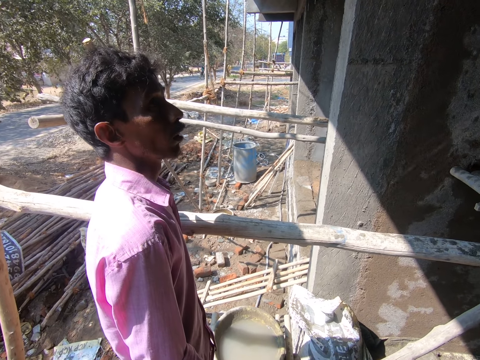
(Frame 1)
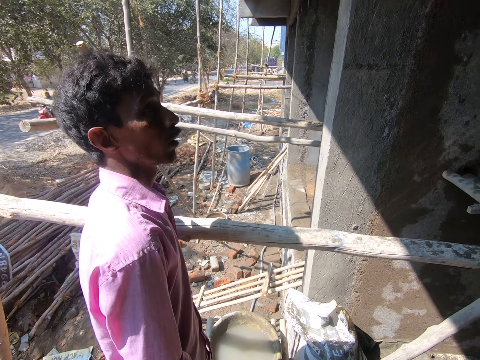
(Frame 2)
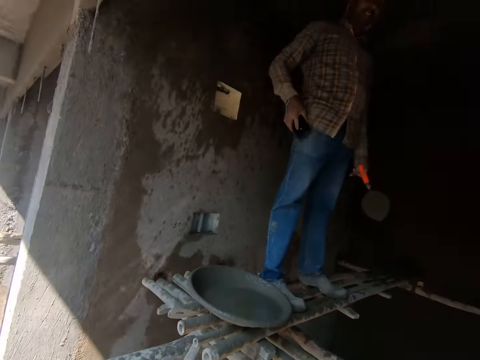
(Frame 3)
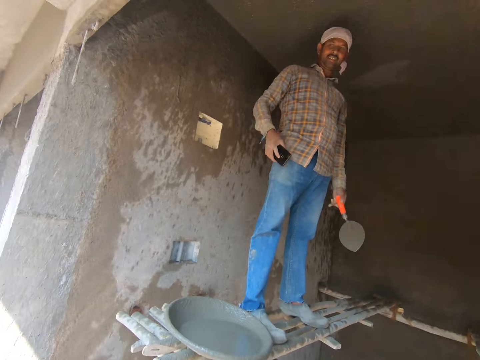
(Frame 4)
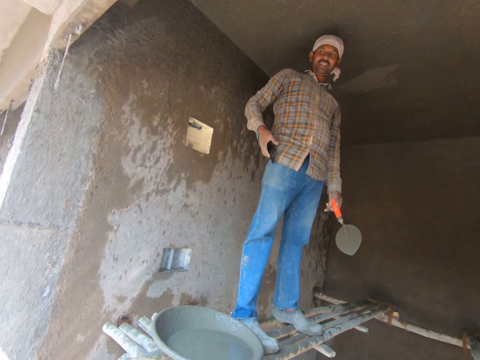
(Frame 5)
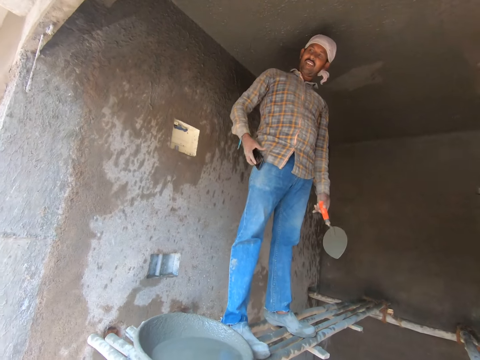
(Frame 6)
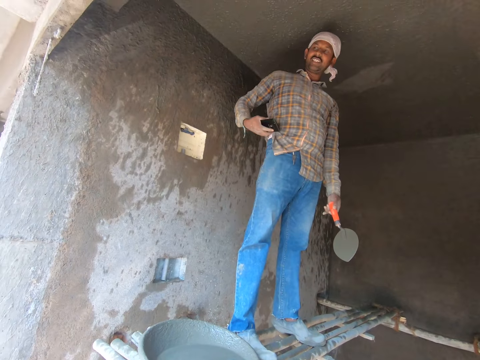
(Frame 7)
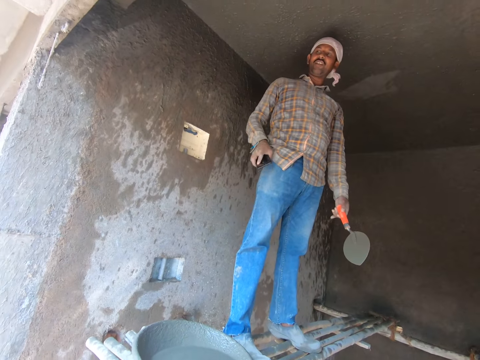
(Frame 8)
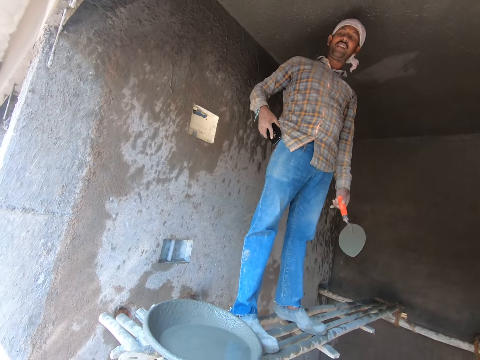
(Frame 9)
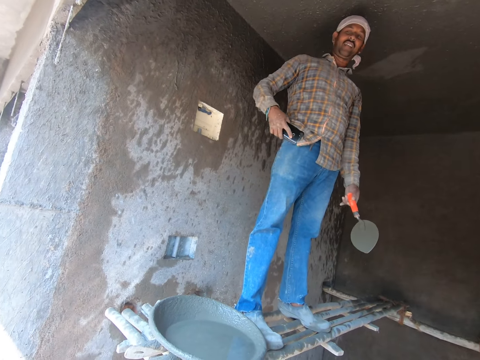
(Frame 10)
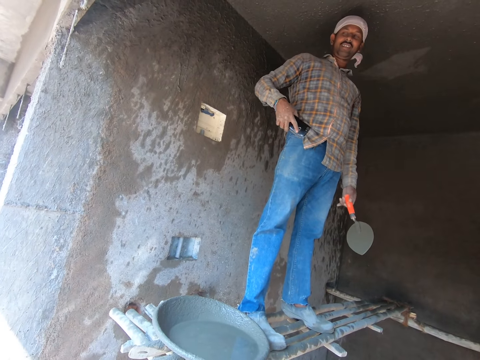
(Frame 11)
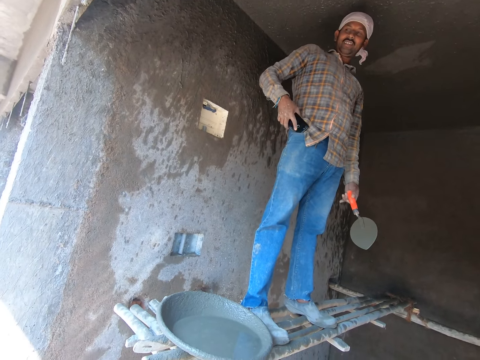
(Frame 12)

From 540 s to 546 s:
The camera wearer looks at a man. Another man talks to the first man. The first man puts the phone in a pocket. The first man talks to the other man.

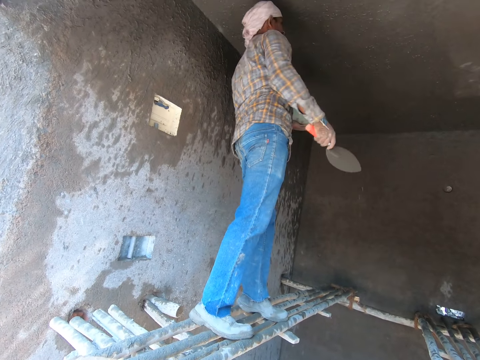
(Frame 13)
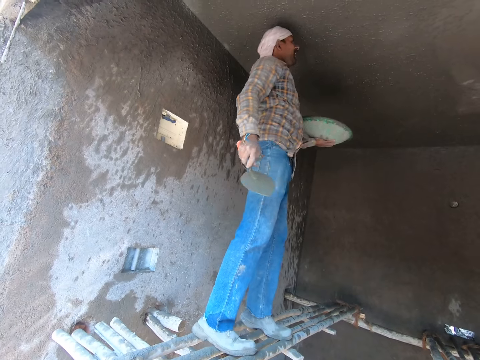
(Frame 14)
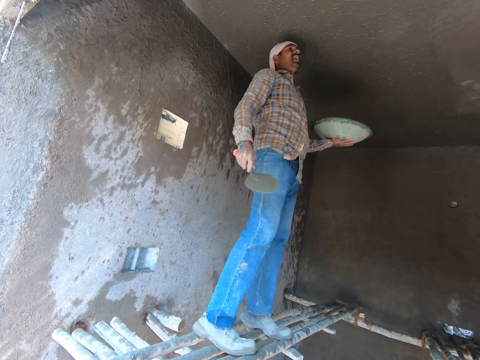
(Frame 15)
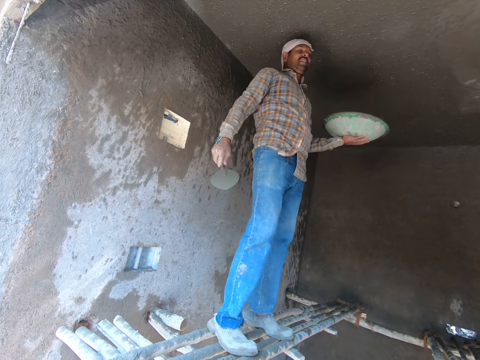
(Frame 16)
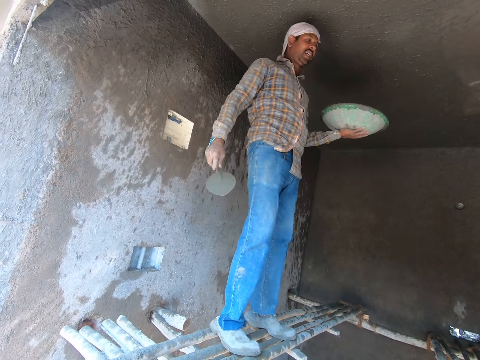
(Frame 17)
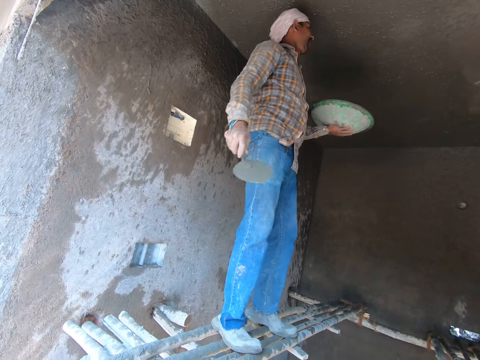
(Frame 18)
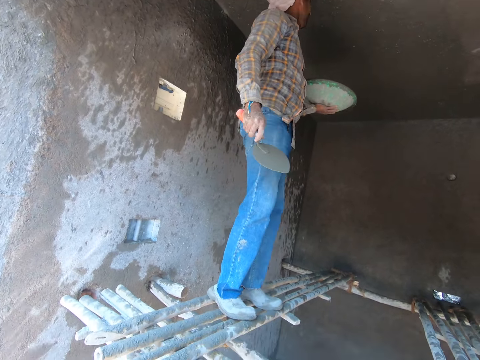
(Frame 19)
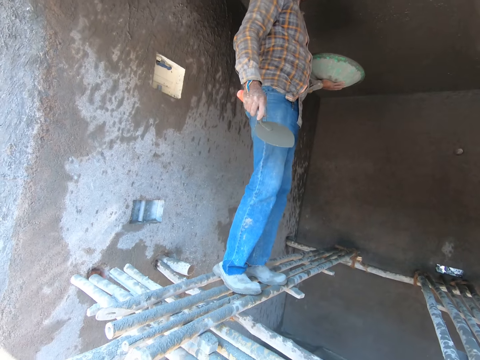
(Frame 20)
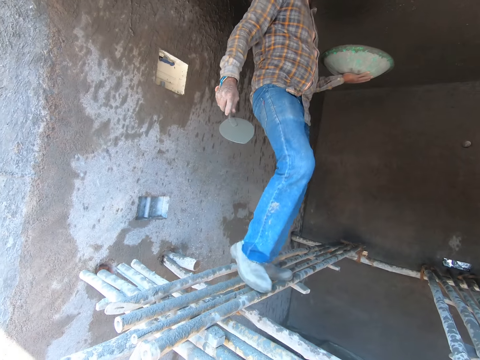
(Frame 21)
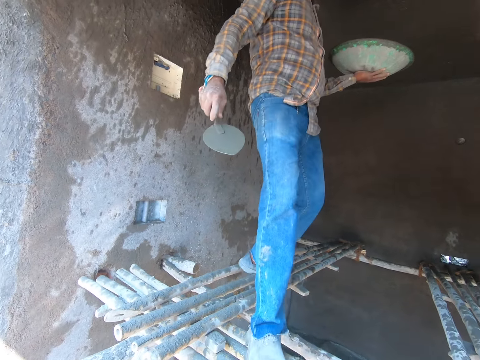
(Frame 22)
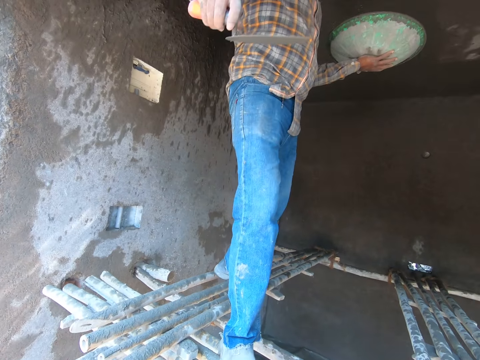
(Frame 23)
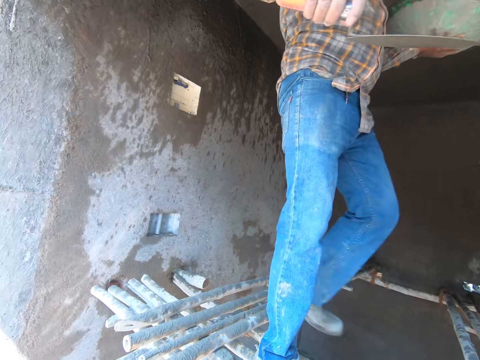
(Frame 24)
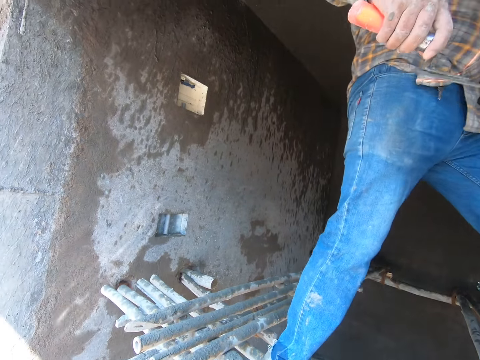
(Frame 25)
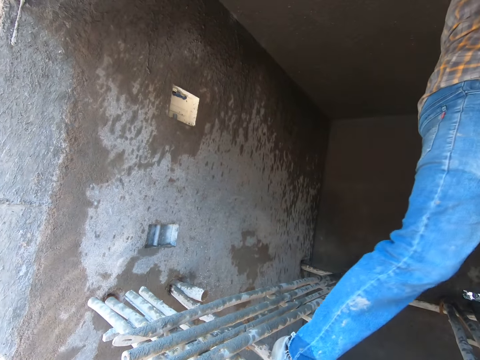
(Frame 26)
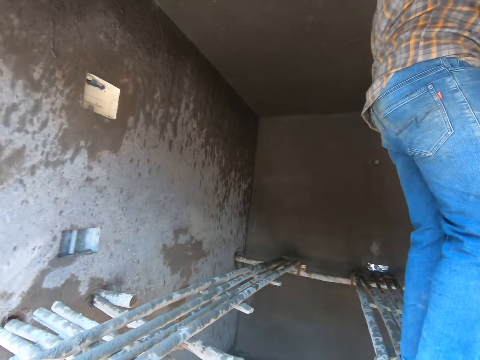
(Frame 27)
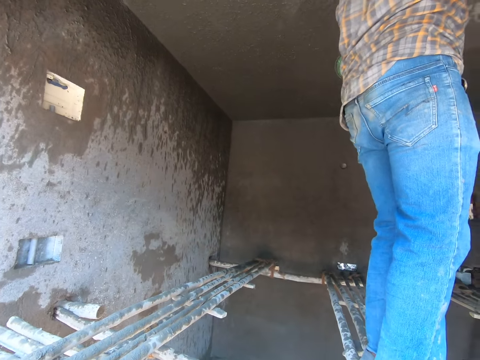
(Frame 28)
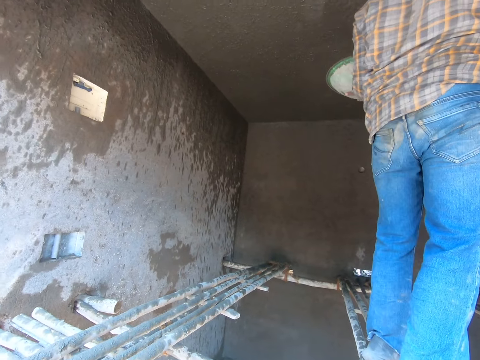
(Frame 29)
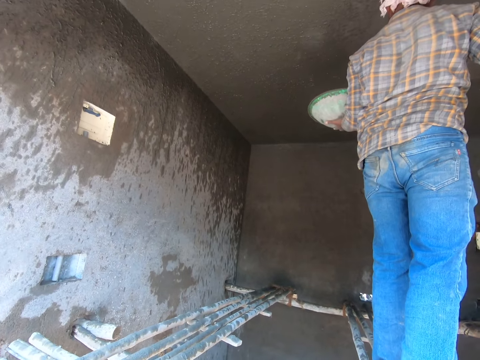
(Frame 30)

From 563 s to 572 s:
A man converses with another man. The first man moves around.

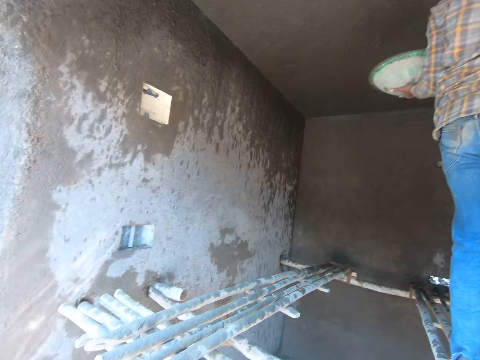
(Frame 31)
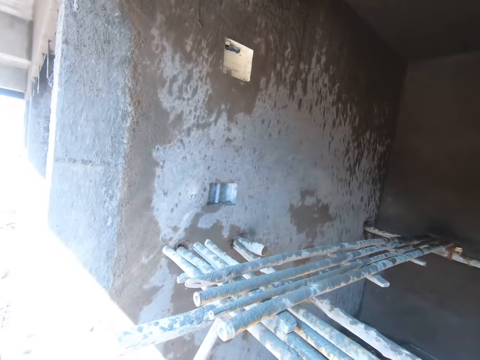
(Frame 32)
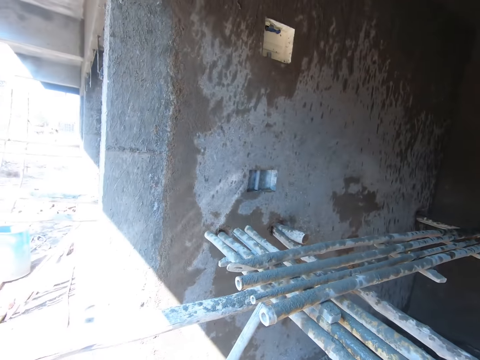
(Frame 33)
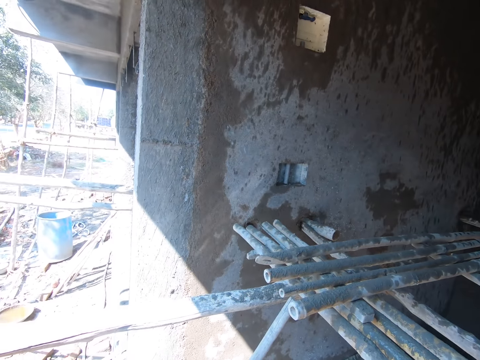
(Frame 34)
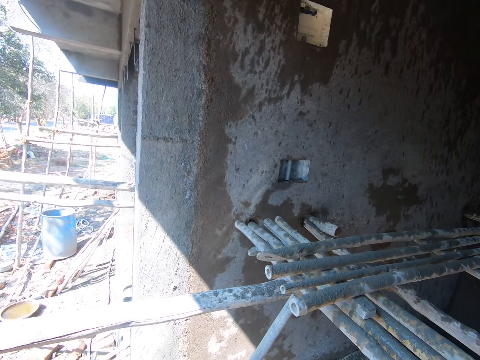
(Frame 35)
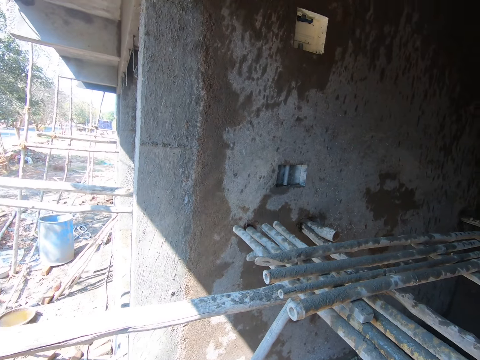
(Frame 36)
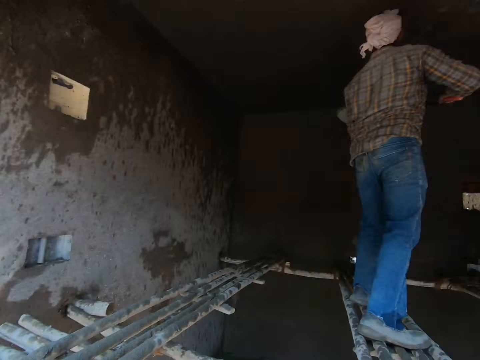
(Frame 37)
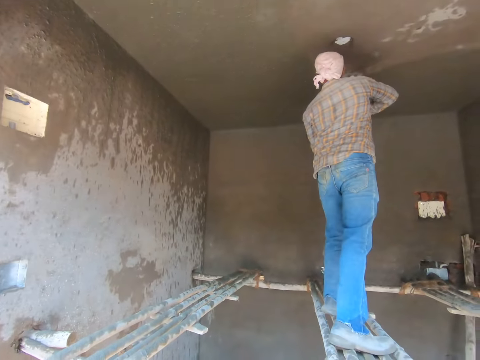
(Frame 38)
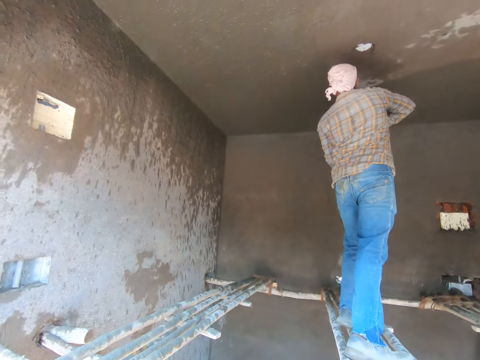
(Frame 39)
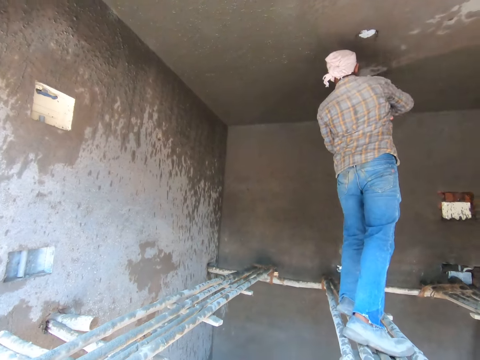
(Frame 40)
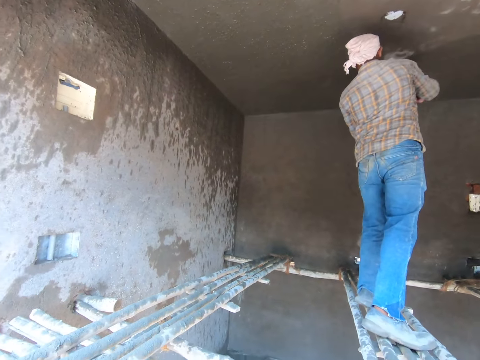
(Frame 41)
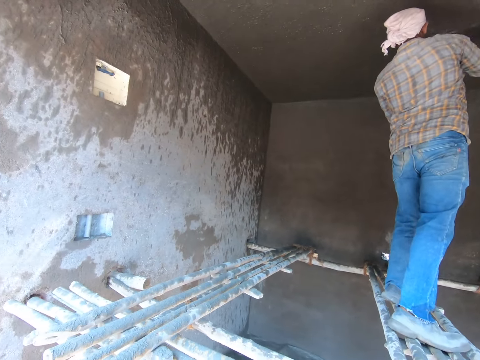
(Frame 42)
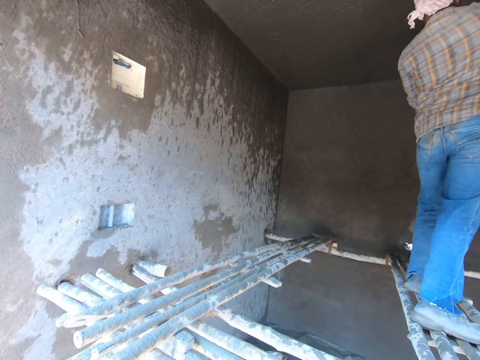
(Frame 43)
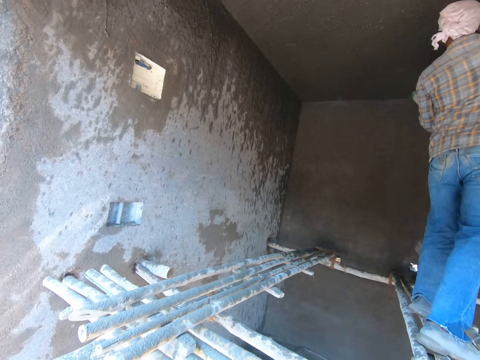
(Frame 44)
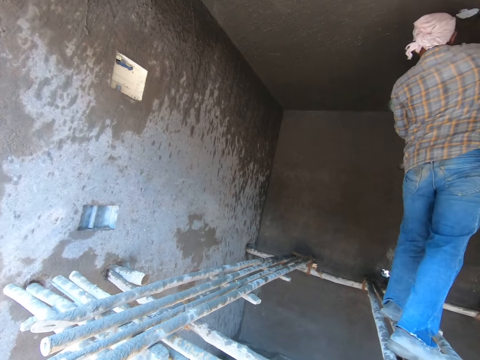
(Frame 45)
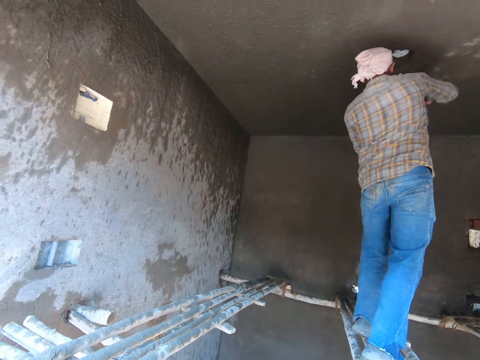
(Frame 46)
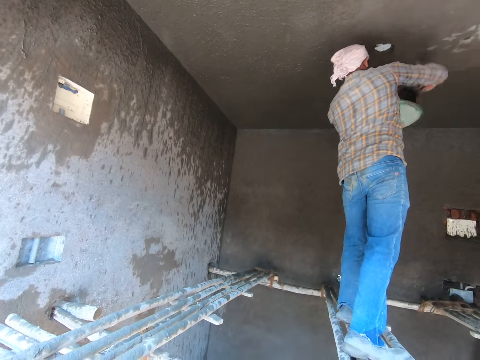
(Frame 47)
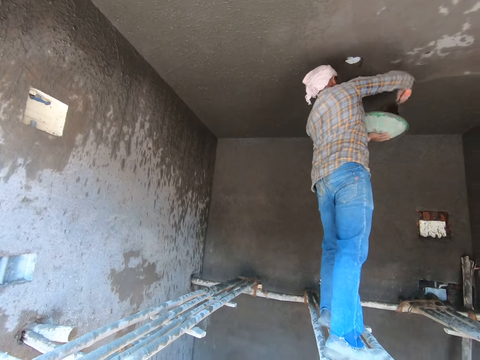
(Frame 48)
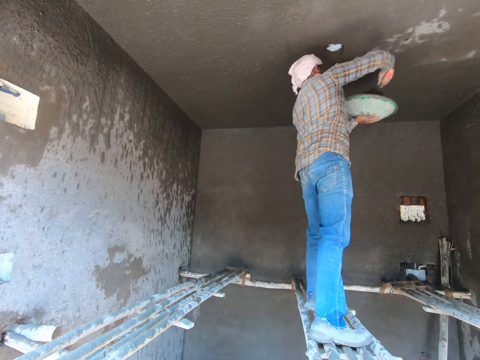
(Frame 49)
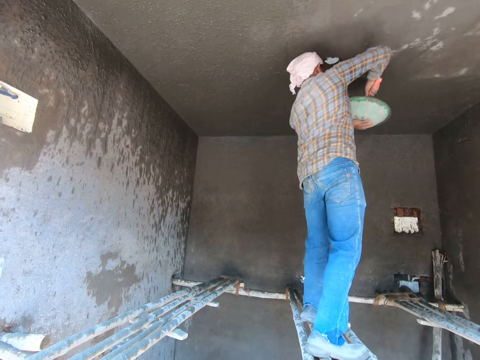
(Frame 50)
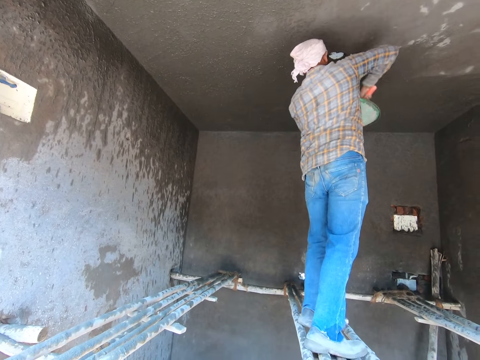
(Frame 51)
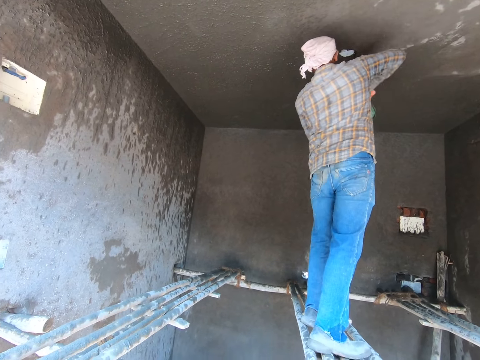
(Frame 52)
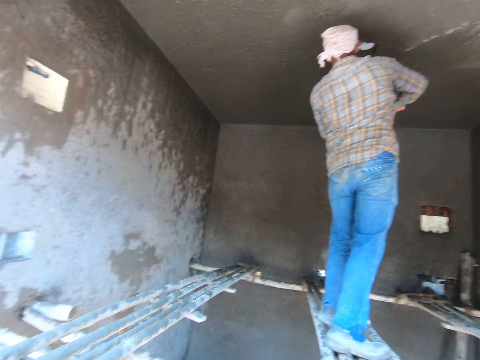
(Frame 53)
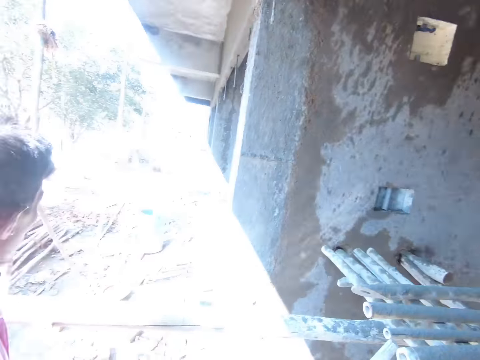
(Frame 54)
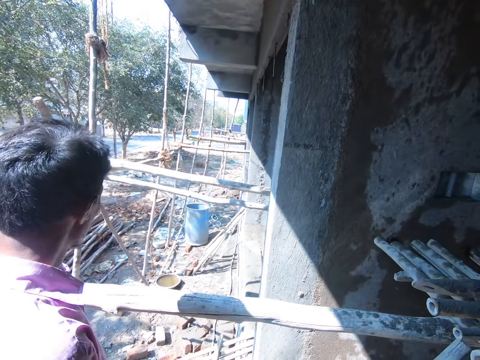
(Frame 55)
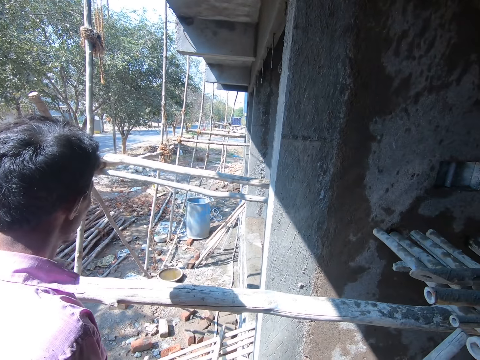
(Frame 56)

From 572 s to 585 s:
The camera wearer looks around. A man throws the ballast on the wall.
